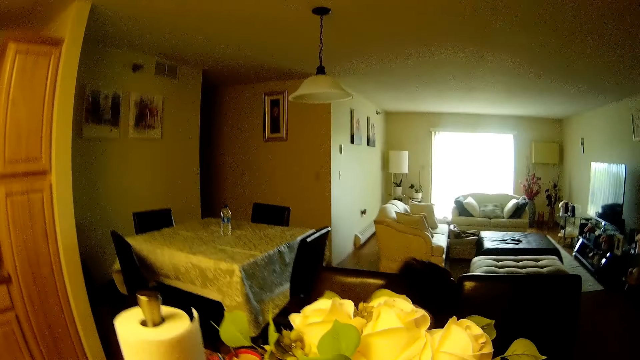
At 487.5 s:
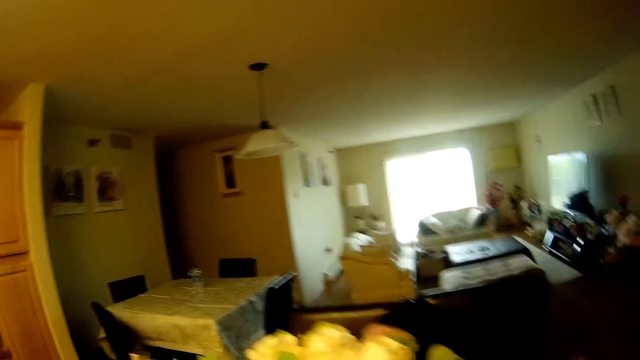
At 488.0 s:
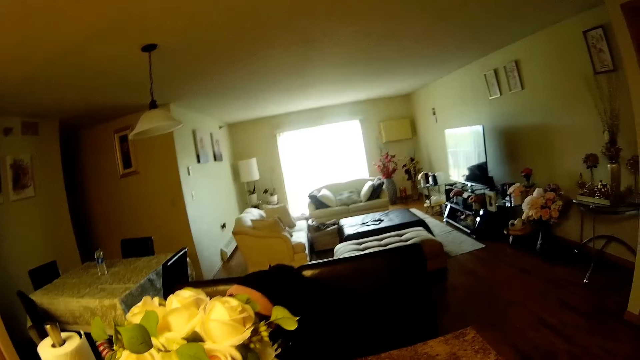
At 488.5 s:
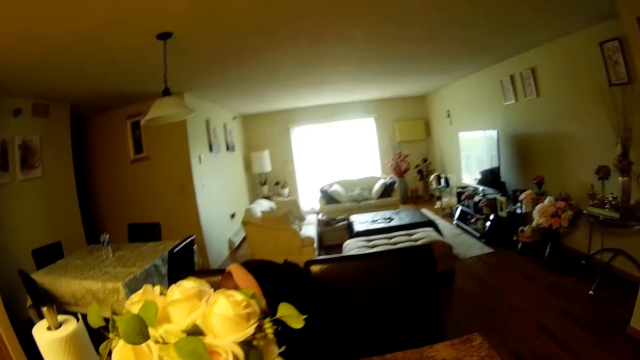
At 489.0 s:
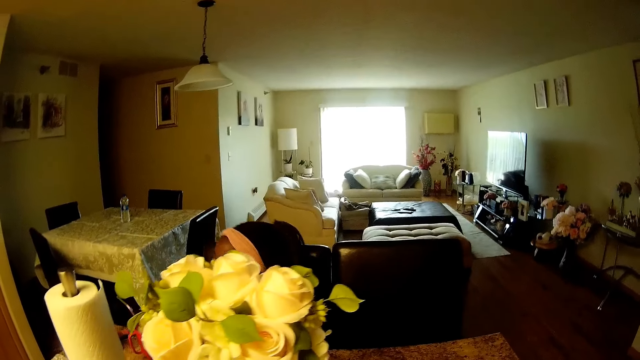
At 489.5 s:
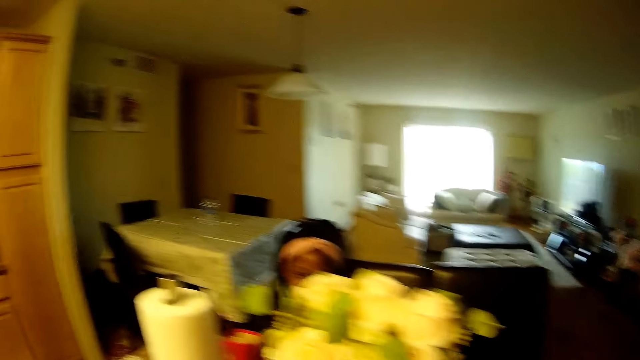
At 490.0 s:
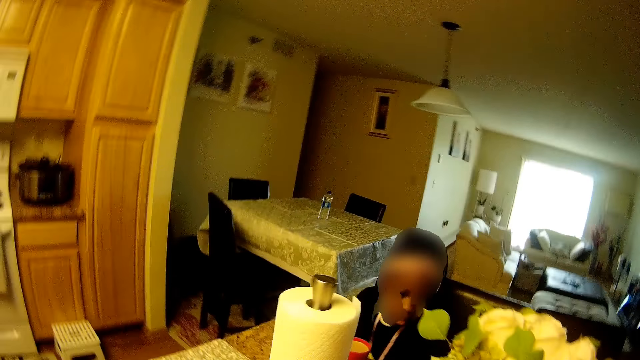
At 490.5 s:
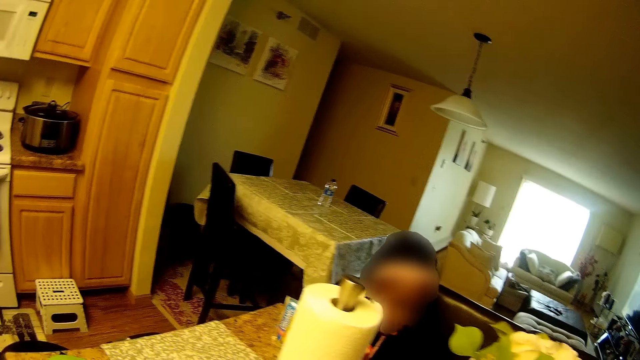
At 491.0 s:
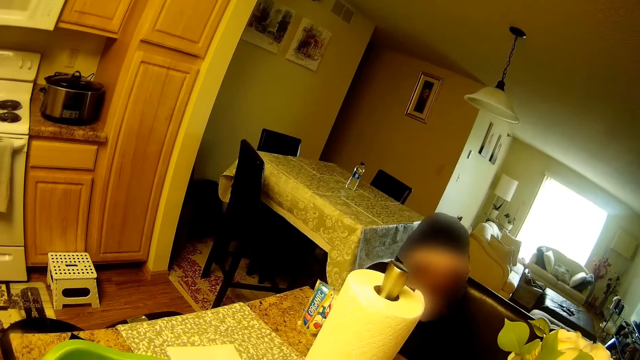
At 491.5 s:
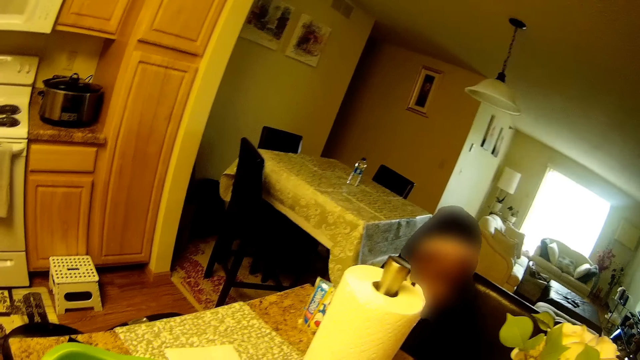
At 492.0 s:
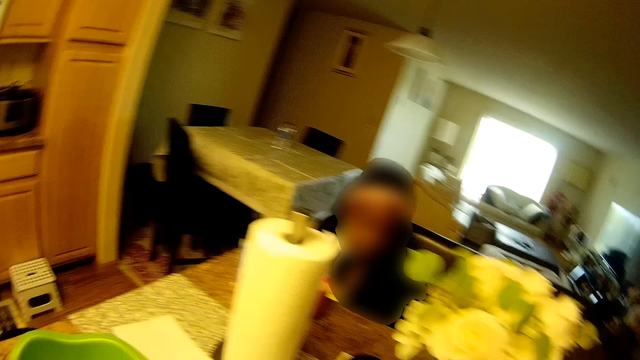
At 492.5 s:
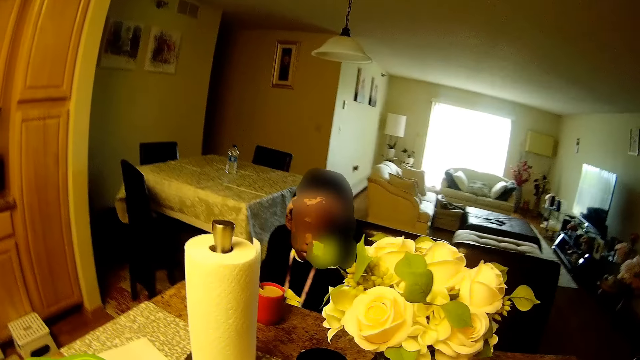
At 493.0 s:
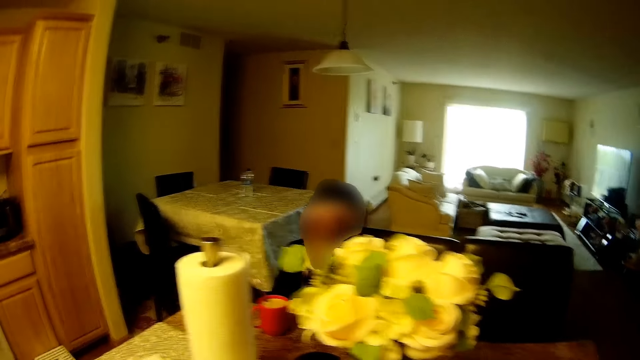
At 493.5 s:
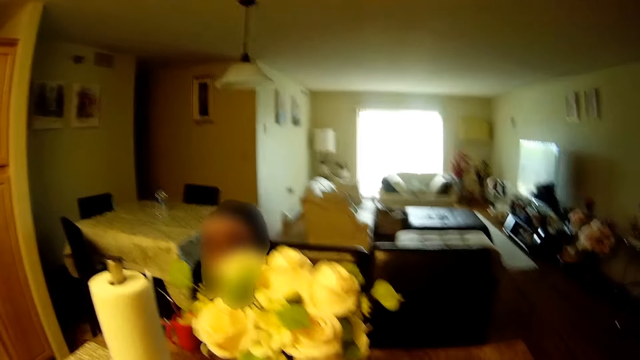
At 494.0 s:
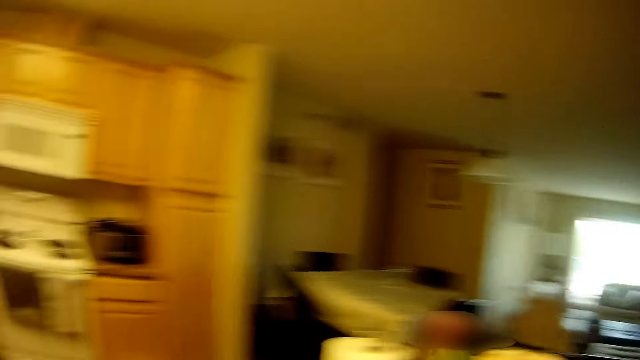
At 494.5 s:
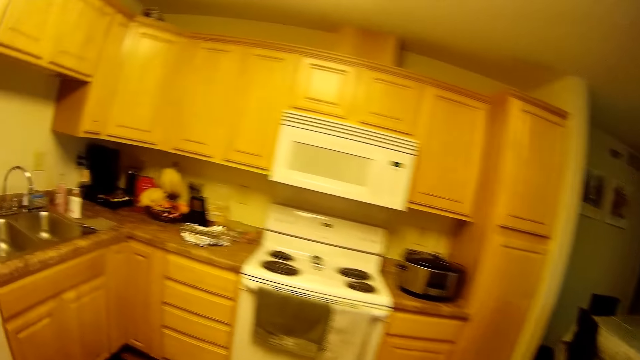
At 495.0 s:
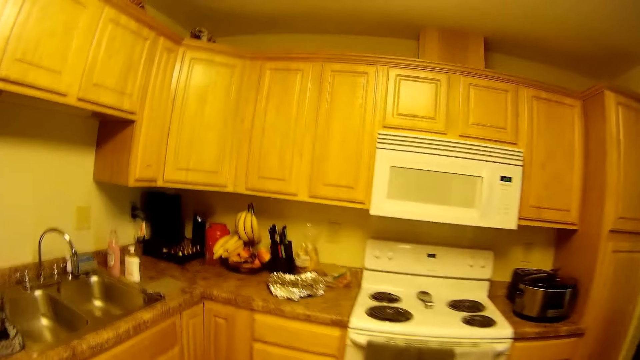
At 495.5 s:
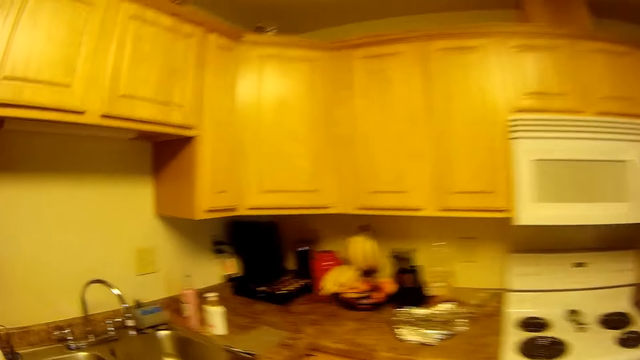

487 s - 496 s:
The camera wearer moves towards the cabinet.

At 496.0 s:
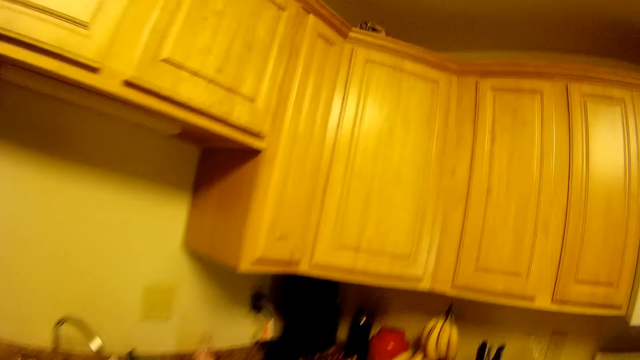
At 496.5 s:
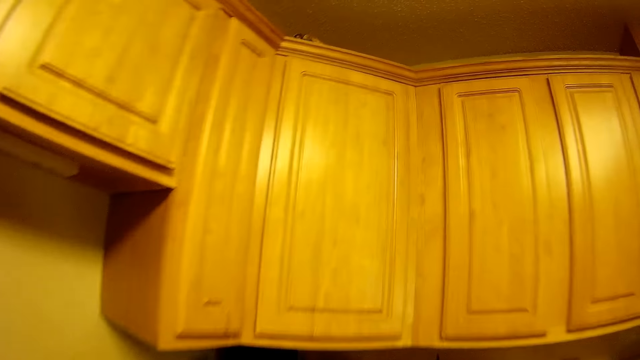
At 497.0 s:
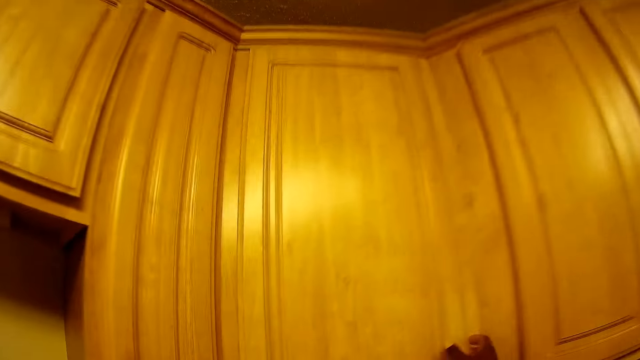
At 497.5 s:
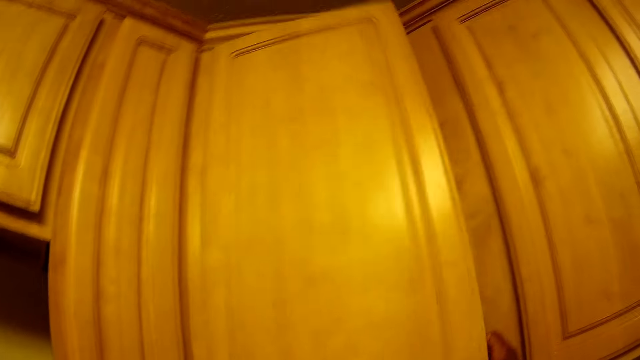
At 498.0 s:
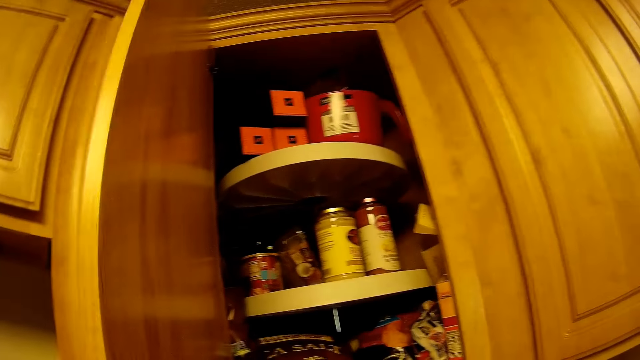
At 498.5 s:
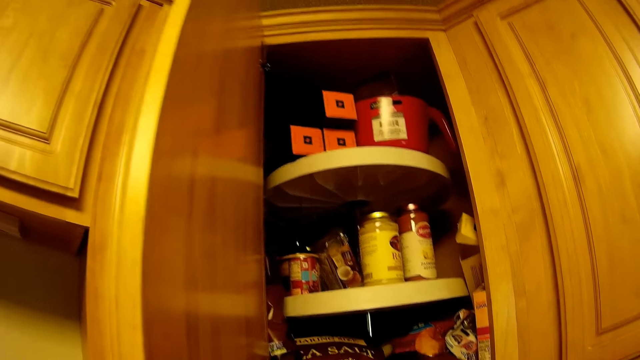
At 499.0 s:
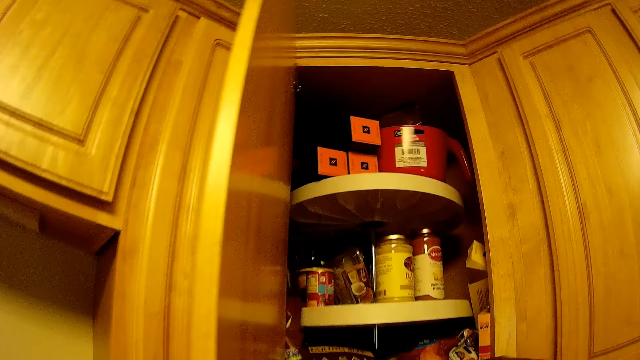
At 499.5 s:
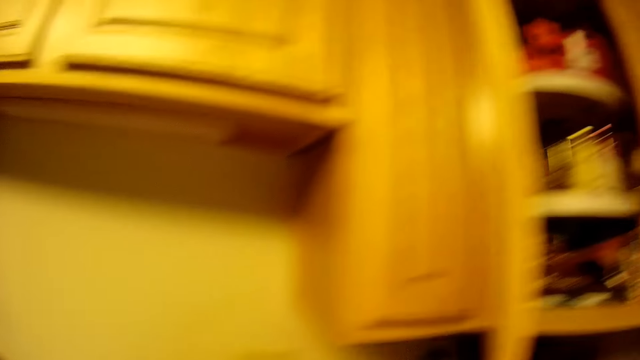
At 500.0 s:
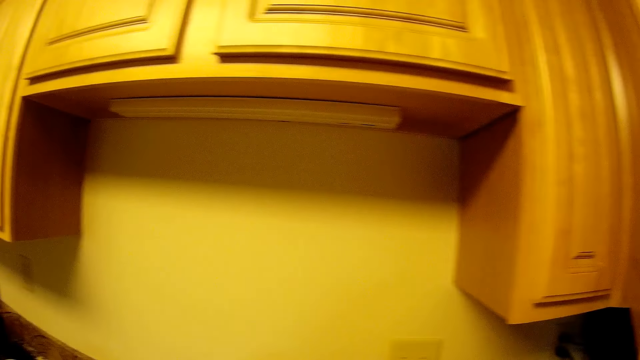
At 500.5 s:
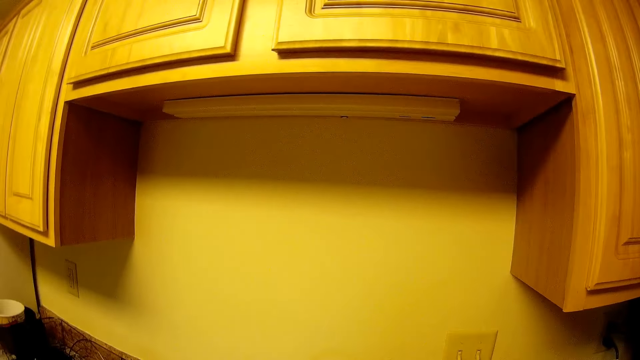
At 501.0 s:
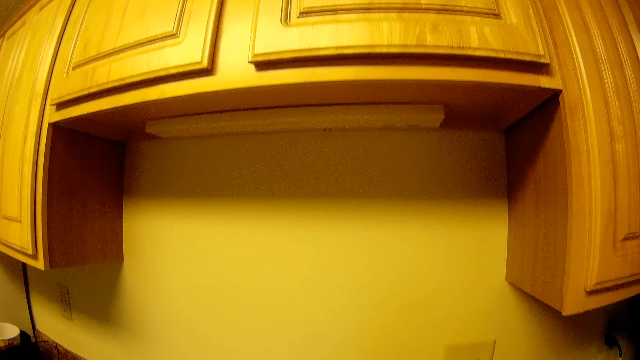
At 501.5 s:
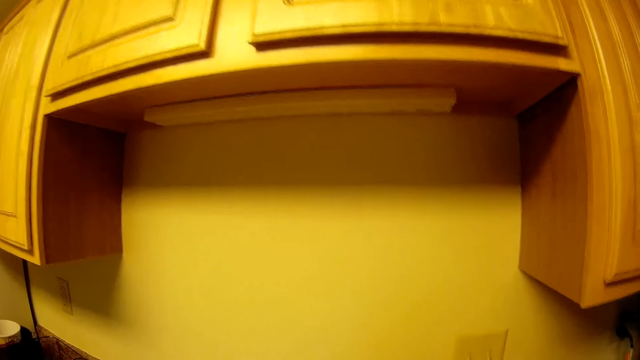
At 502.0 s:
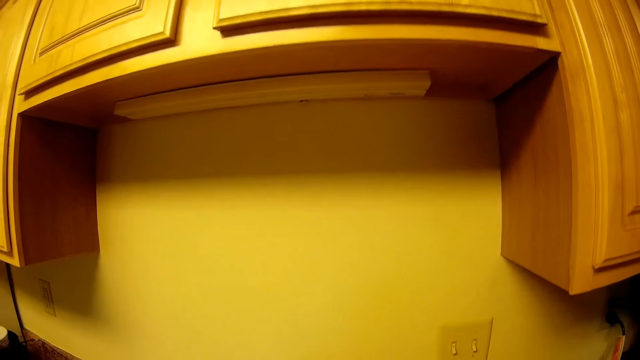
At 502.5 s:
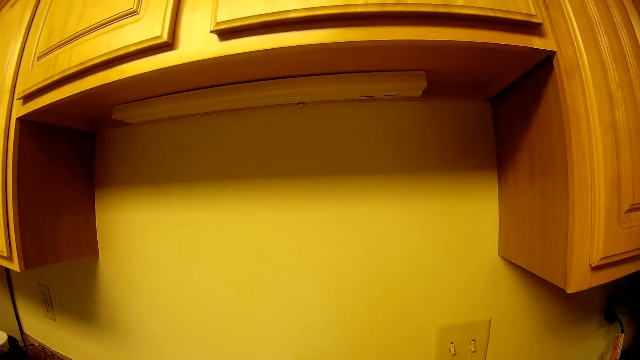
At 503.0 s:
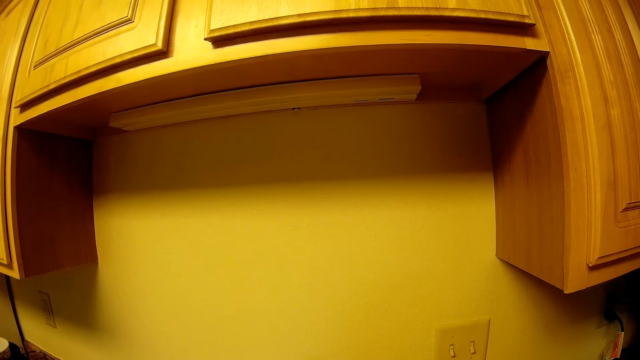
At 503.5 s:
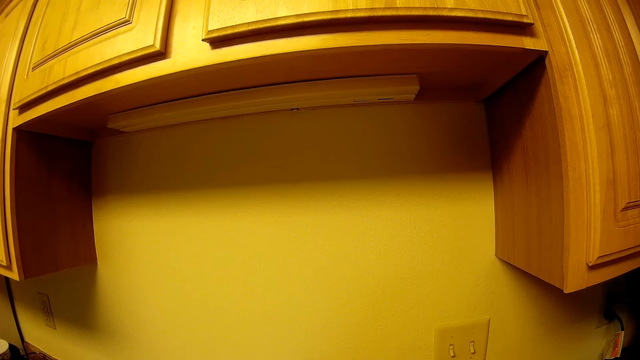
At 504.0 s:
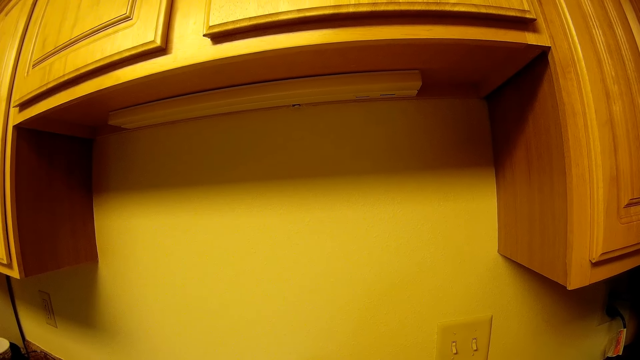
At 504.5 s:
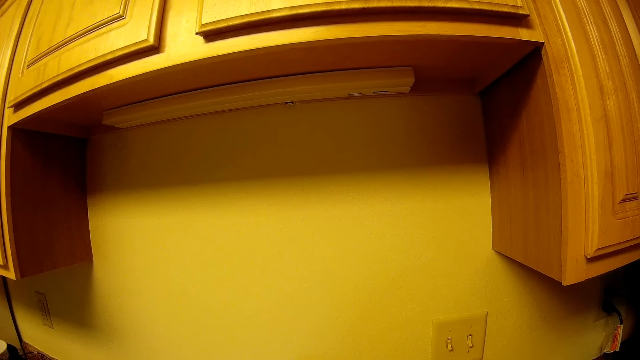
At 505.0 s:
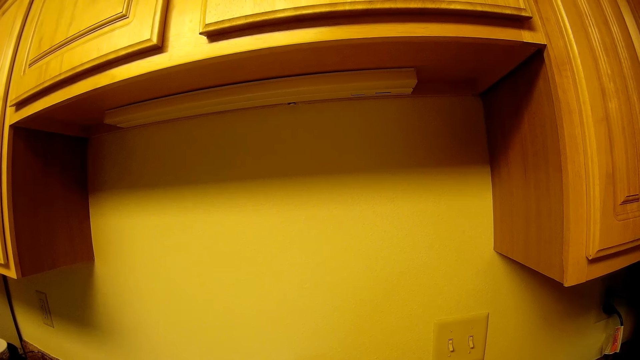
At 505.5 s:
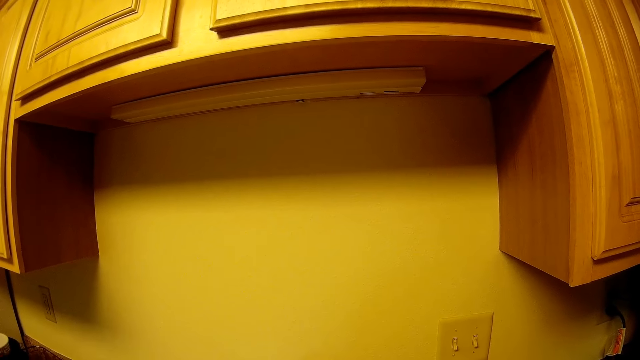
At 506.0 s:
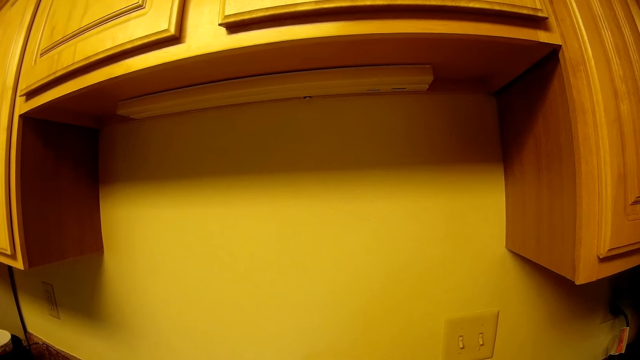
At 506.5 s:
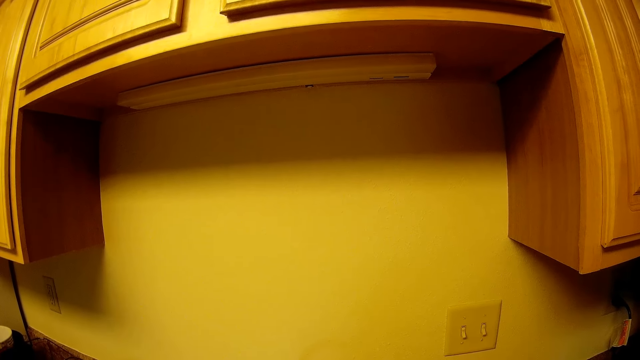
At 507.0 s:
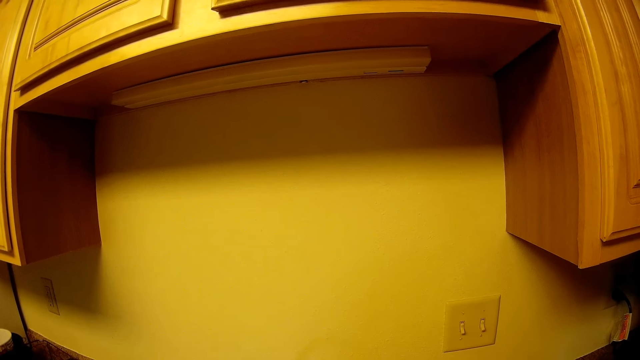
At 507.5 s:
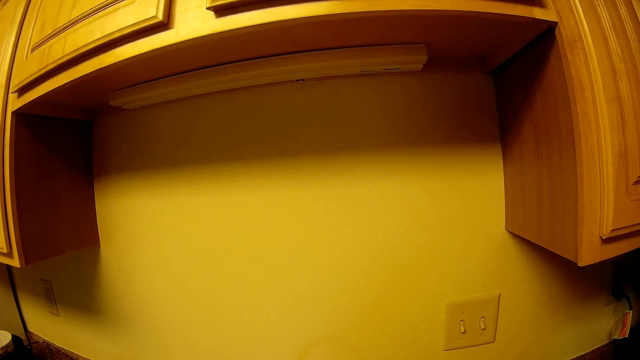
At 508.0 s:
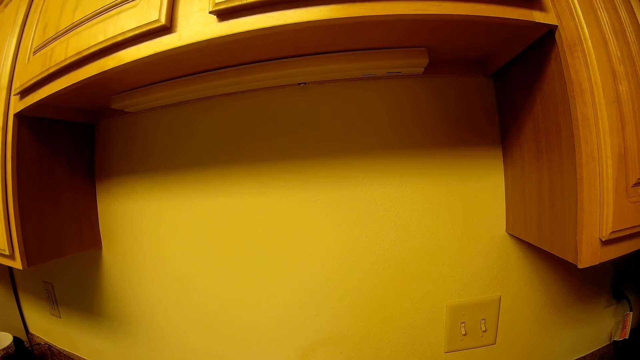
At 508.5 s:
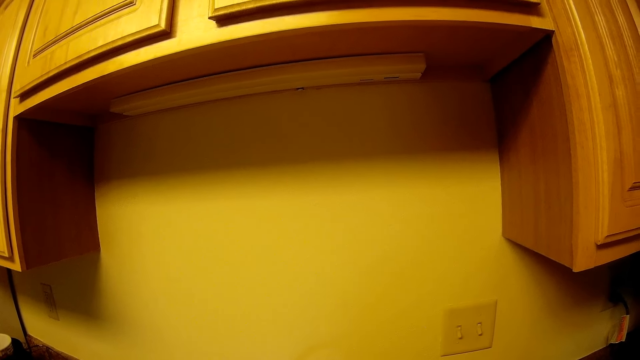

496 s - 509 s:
The camera wearer opens the cupboard with her right hand. She picks up a gas lighter from the cupboard with her right hand.
